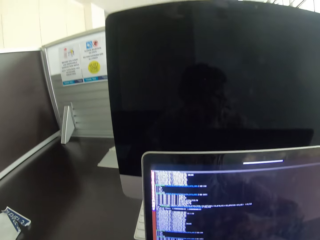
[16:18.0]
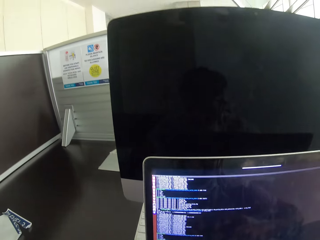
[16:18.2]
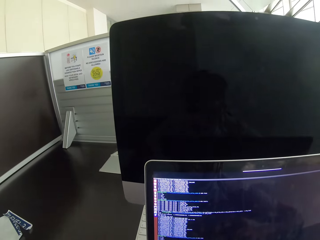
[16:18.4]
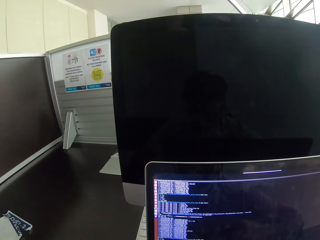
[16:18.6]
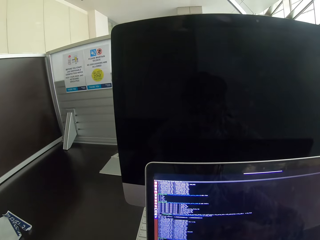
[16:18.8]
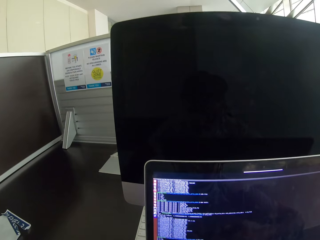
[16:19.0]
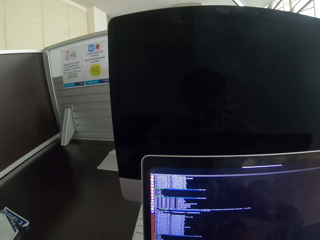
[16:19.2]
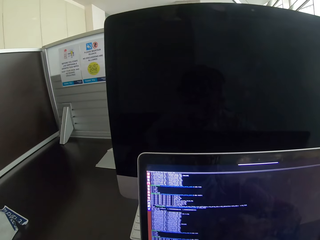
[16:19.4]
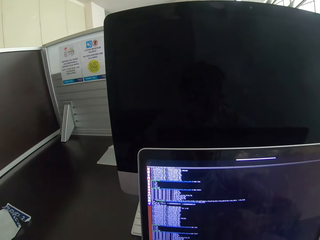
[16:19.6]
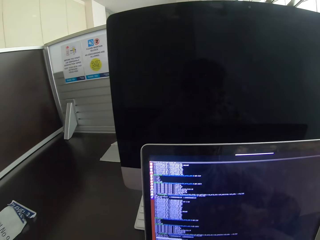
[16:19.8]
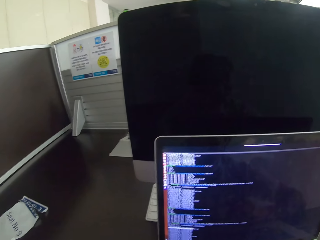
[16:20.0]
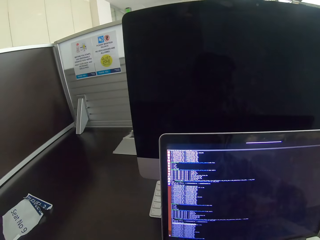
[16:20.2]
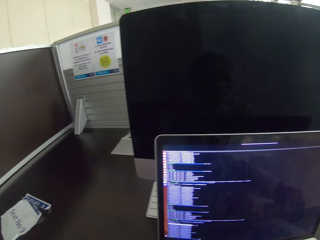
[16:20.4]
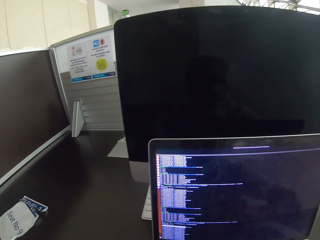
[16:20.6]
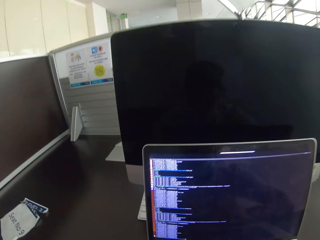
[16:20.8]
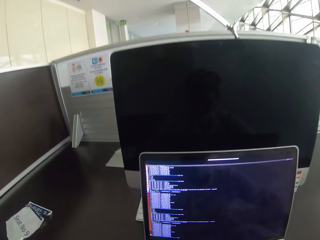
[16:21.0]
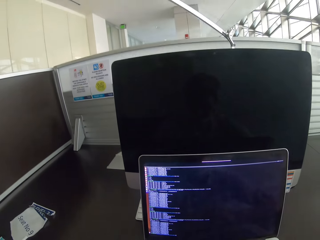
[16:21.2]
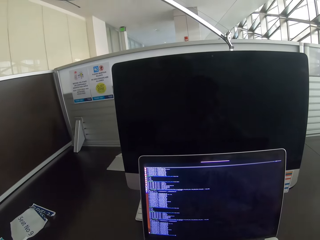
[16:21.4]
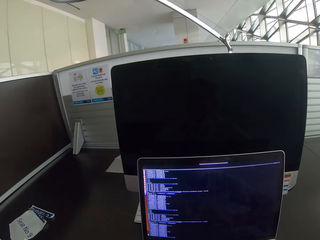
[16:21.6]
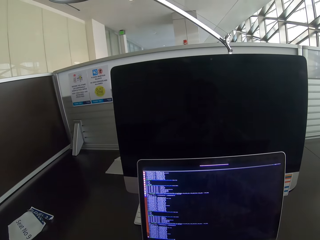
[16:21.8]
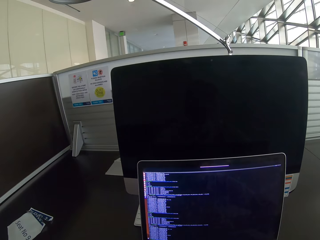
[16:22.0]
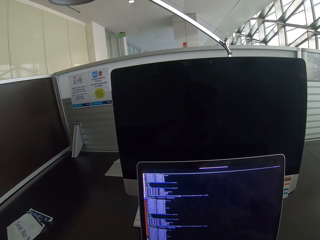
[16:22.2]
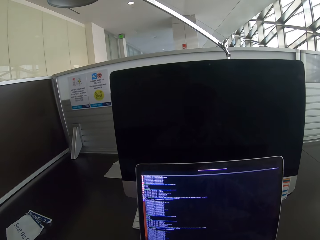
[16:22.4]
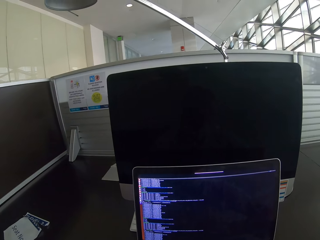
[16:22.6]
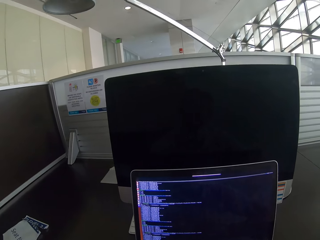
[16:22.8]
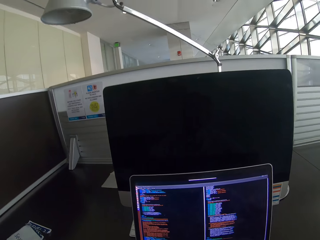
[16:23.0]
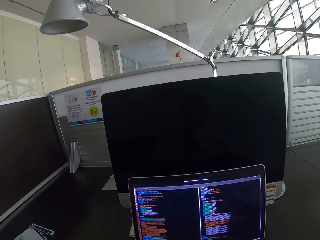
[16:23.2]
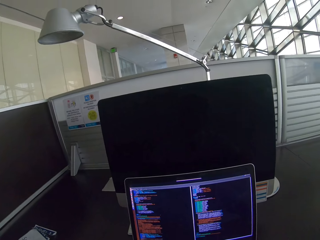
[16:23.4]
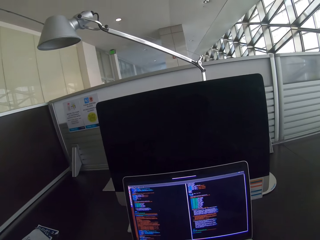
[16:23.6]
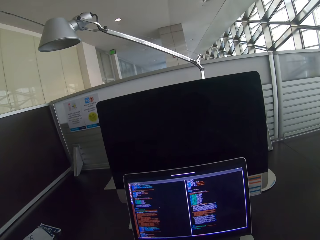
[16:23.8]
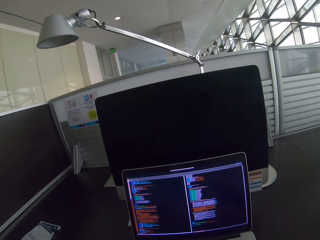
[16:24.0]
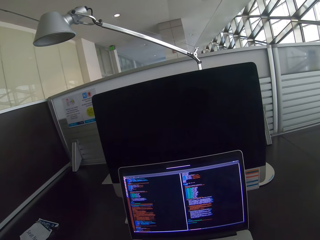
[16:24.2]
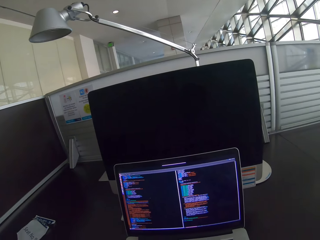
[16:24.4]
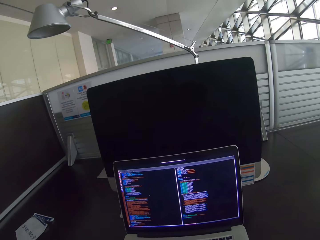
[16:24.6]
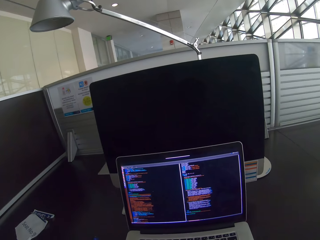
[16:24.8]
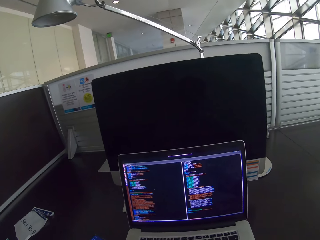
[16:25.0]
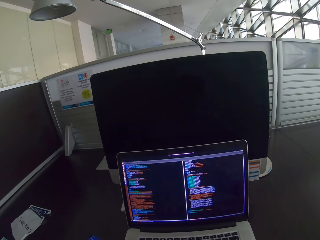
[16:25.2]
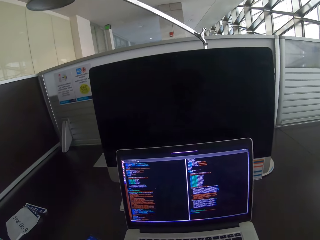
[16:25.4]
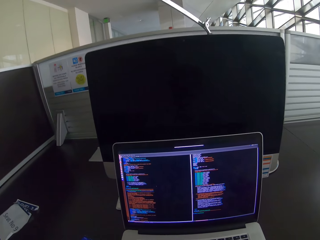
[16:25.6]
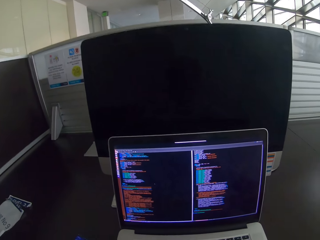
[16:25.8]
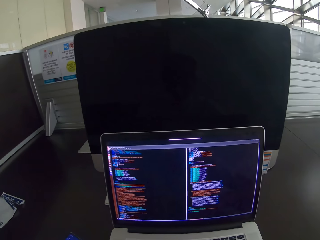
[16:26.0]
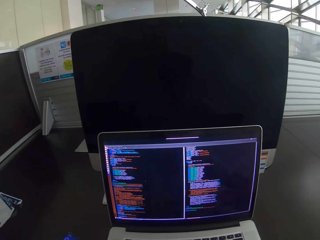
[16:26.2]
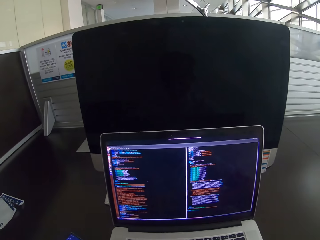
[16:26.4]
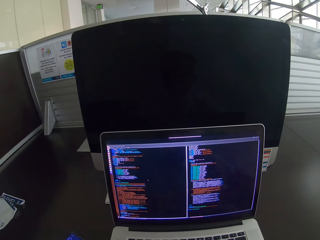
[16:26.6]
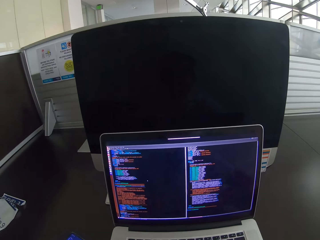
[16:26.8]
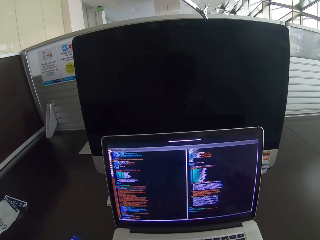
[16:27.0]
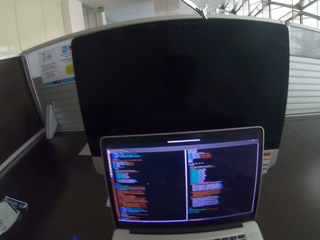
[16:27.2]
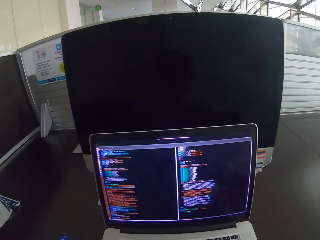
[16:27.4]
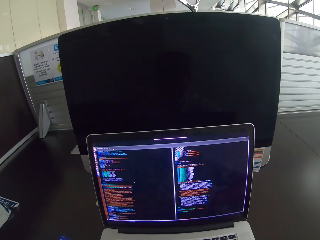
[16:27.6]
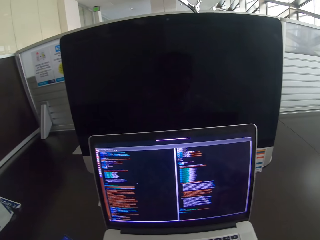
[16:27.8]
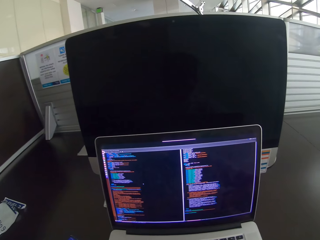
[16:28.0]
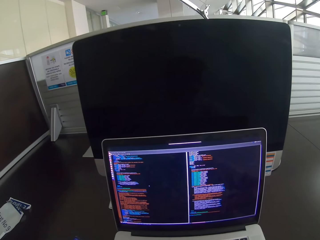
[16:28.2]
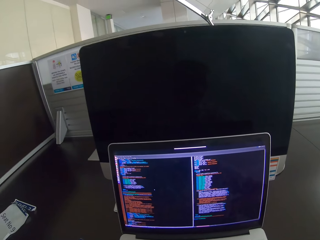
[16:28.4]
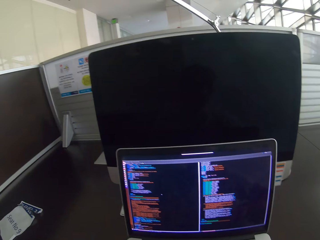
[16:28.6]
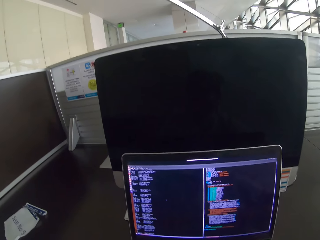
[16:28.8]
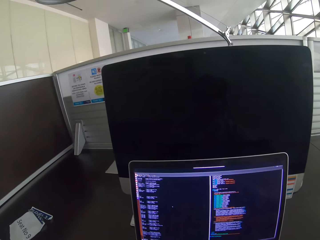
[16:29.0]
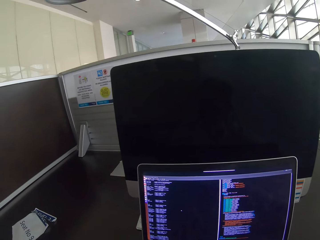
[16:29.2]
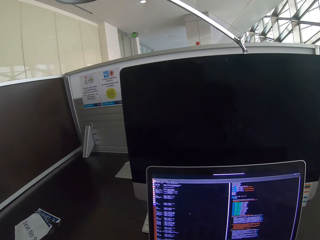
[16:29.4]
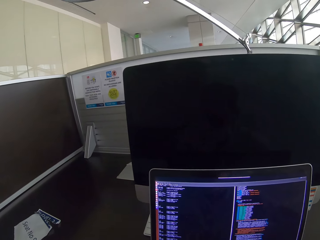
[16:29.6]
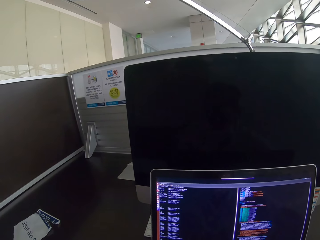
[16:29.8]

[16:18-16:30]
The camera wearer moves from the laptop. They move closer to the laptop.

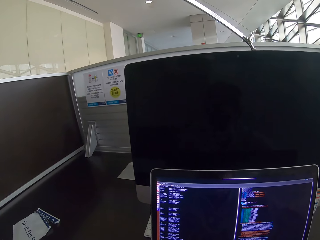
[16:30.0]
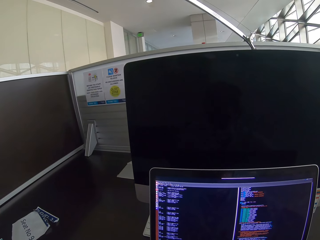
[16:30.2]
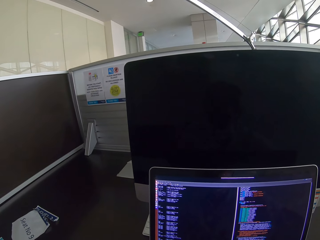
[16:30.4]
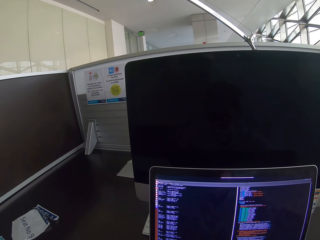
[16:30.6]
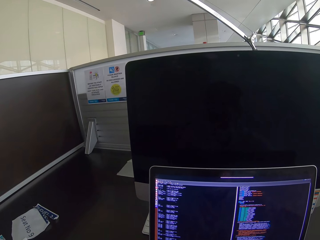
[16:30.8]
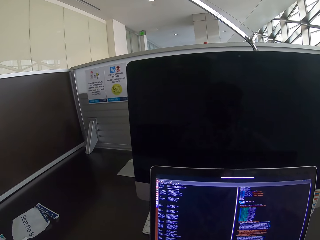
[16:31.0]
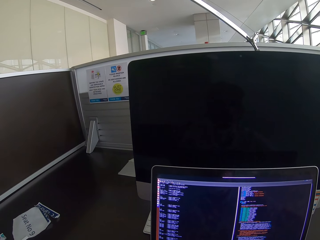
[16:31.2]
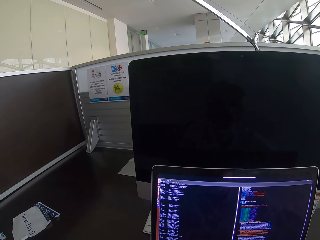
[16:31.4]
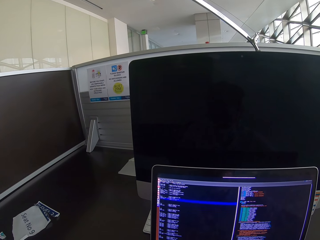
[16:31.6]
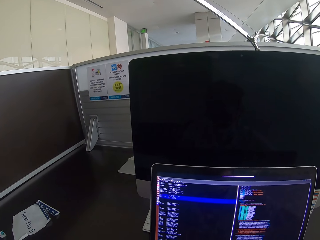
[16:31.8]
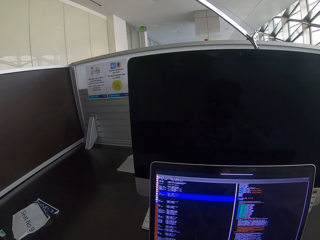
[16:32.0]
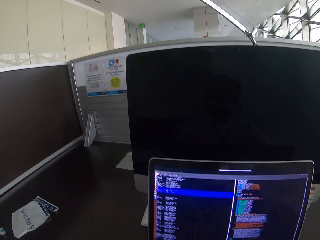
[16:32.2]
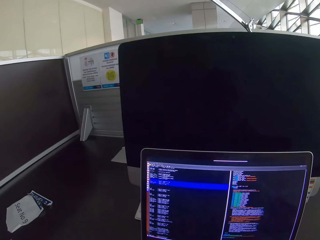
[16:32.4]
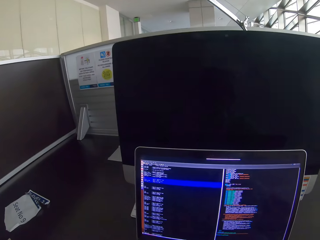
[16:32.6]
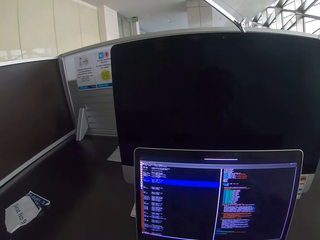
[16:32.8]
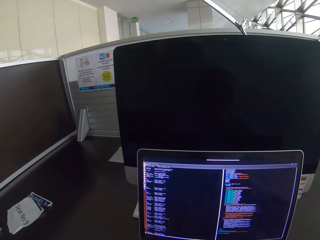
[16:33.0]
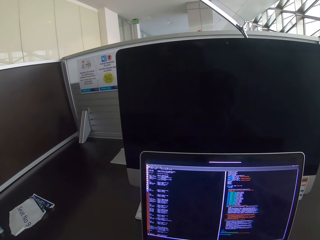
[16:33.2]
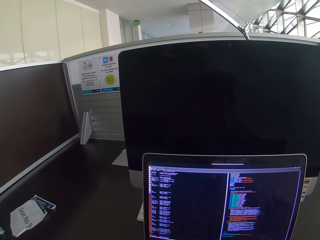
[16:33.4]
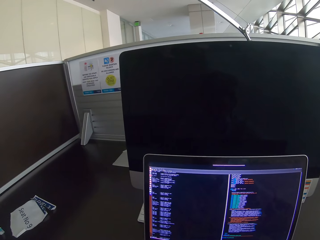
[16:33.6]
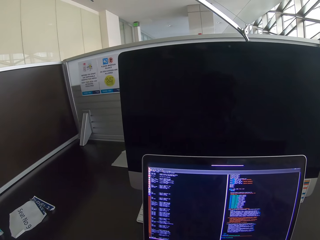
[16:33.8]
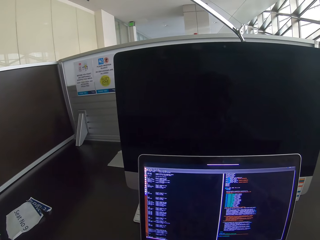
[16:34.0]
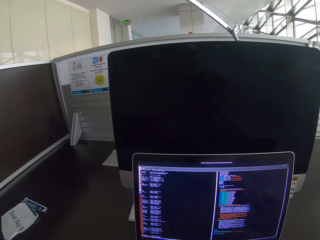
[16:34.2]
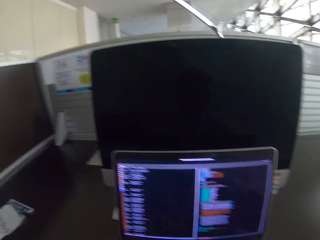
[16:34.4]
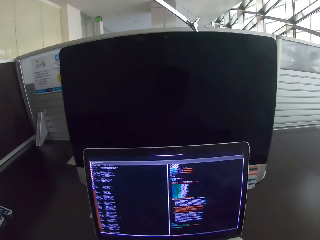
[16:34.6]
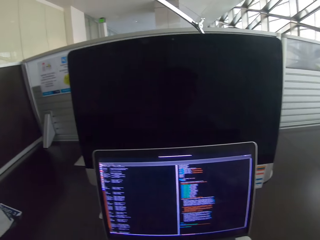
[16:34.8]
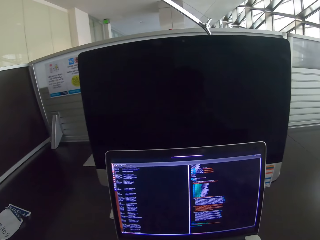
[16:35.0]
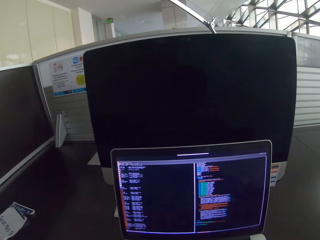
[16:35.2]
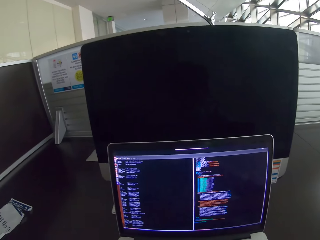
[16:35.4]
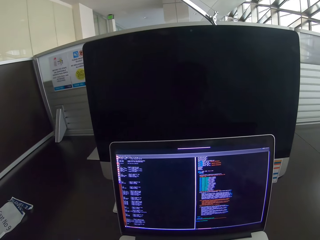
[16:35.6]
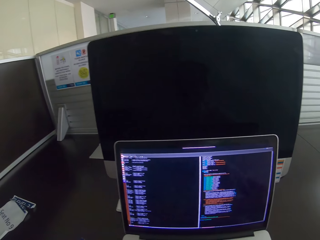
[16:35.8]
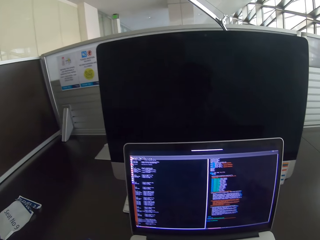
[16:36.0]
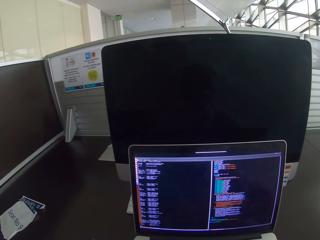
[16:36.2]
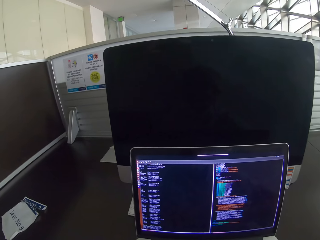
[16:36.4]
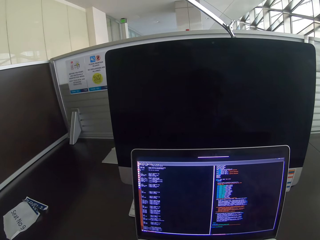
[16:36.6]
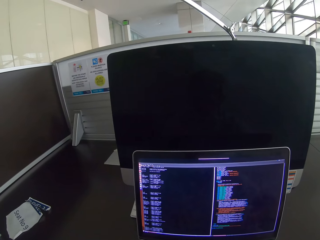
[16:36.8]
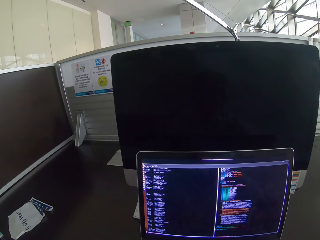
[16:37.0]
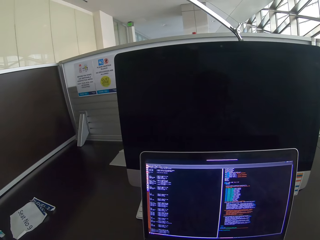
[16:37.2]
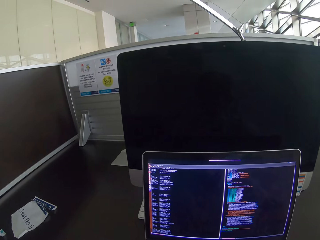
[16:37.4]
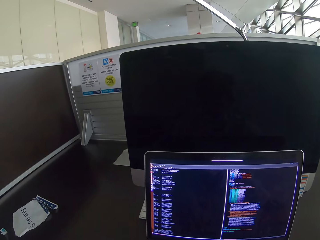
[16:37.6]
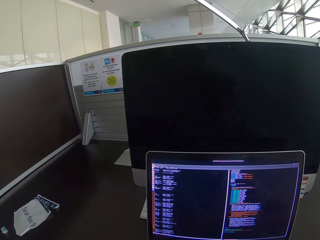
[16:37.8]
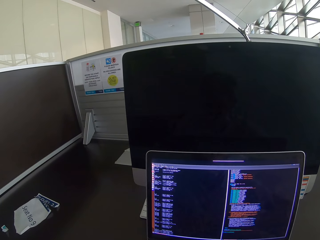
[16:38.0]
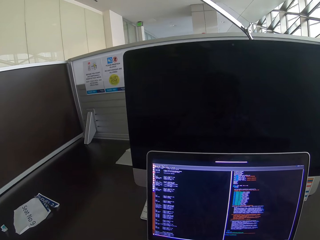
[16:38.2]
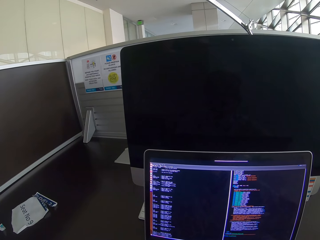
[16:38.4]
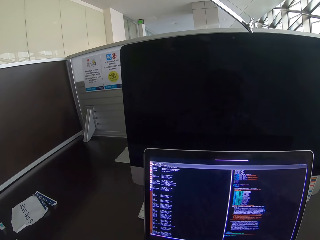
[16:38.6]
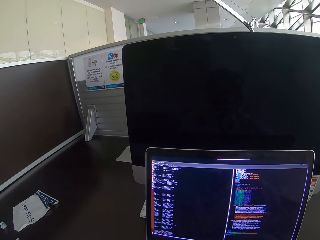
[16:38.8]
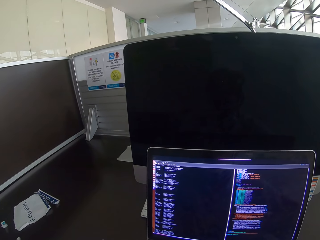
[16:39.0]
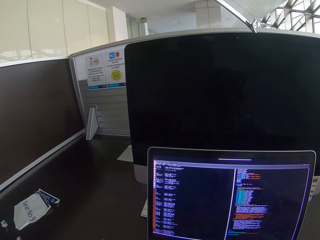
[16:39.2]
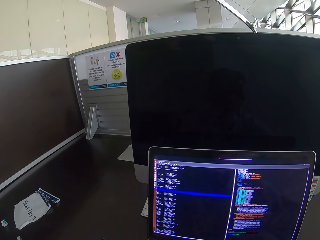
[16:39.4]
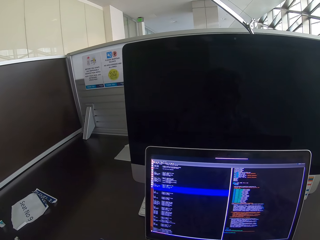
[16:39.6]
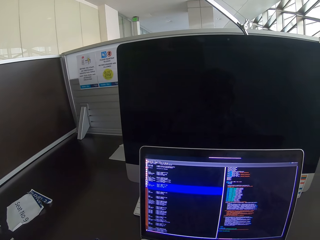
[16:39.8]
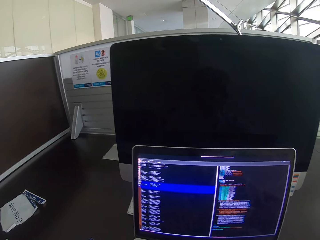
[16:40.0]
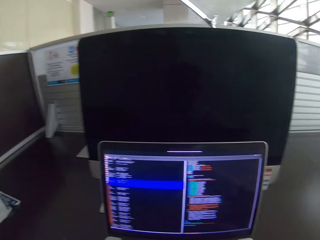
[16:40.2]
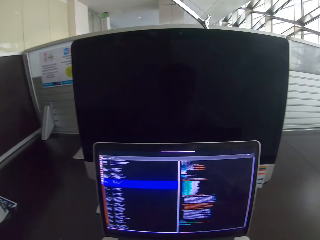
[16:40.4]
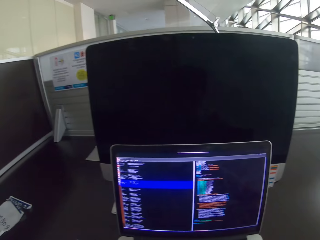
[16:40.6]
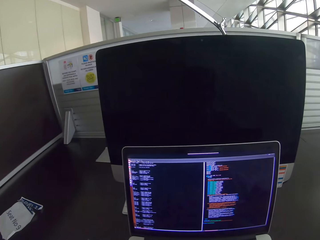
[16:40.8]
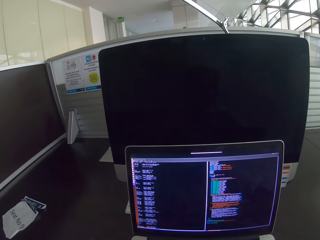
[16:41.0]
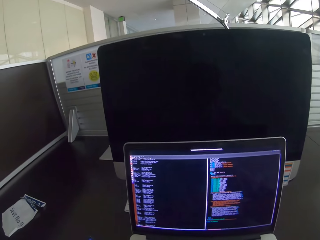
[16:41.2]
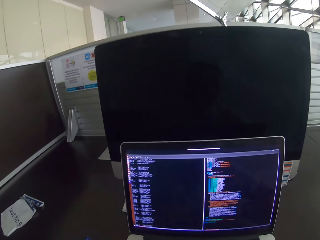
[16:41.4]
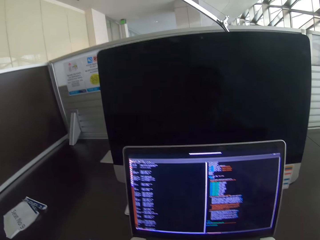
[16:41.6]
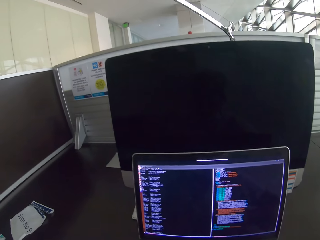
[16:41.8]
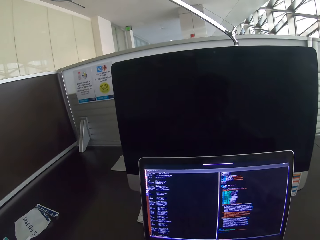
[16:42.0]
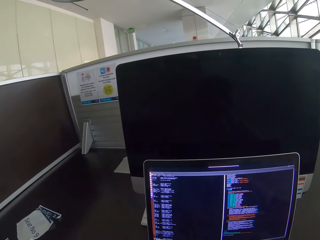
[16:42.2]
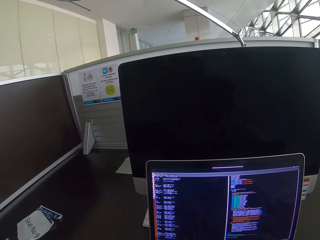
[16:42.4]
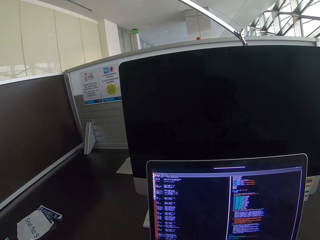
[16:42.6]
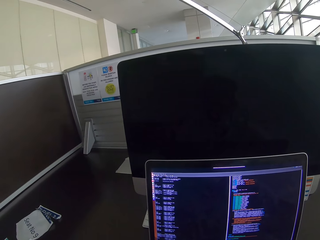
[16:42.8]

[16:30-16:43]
The camera wearer clicks on a laptop. They scroll the laptop. They click on the laptop.
